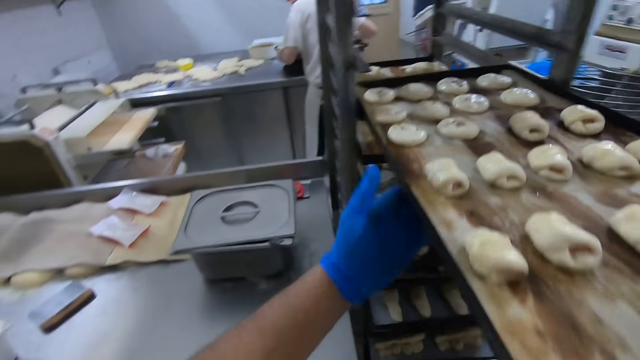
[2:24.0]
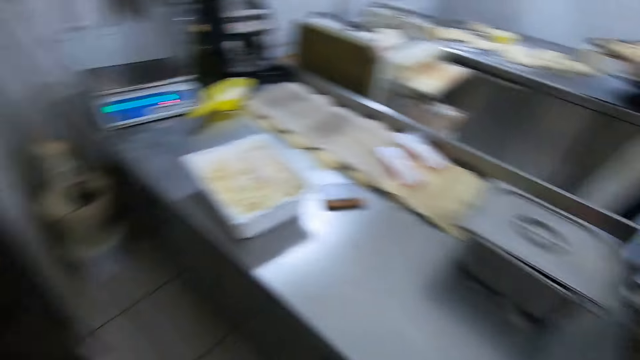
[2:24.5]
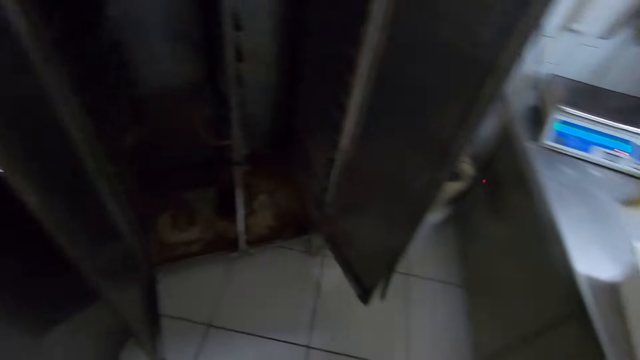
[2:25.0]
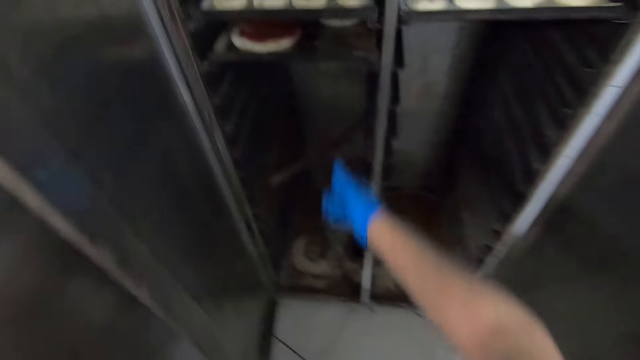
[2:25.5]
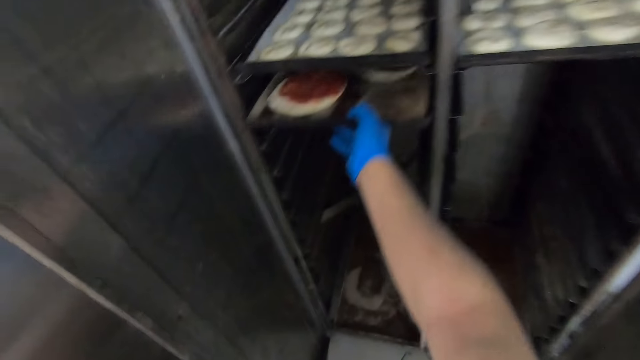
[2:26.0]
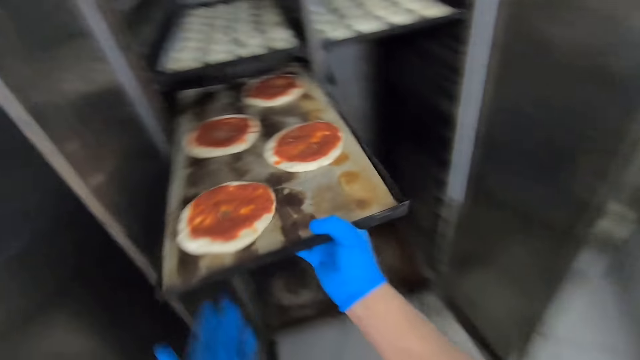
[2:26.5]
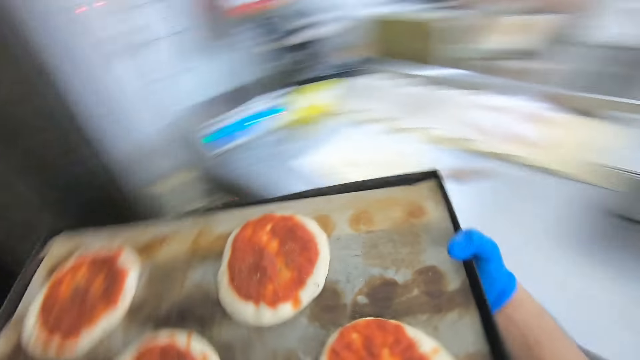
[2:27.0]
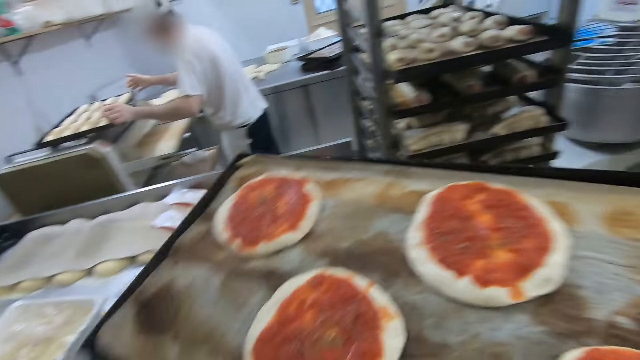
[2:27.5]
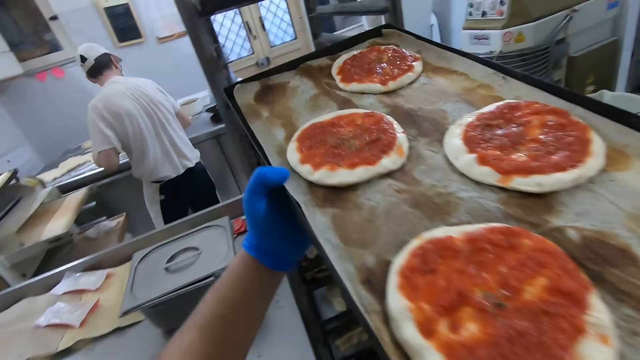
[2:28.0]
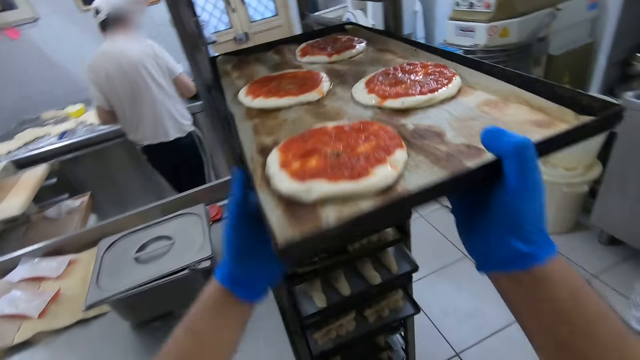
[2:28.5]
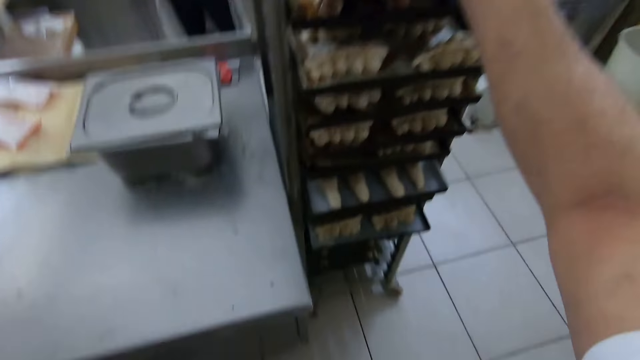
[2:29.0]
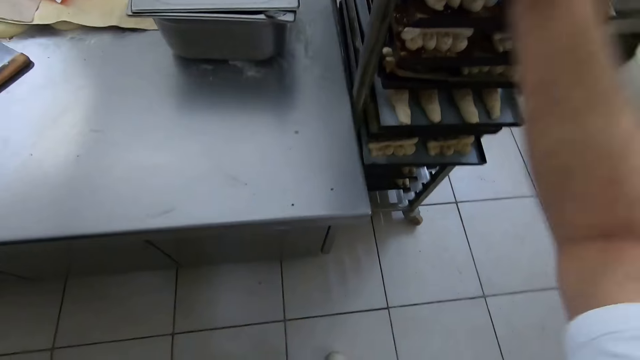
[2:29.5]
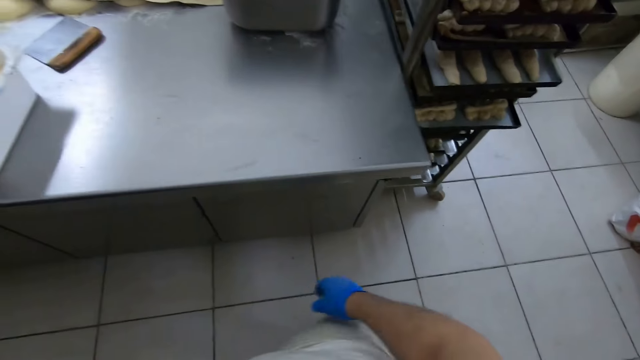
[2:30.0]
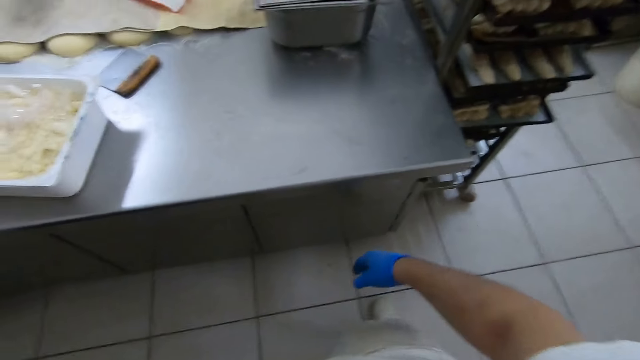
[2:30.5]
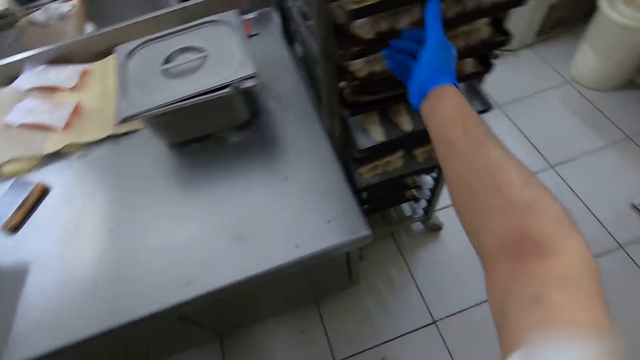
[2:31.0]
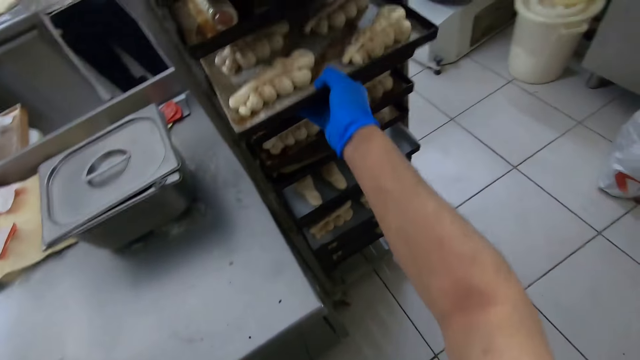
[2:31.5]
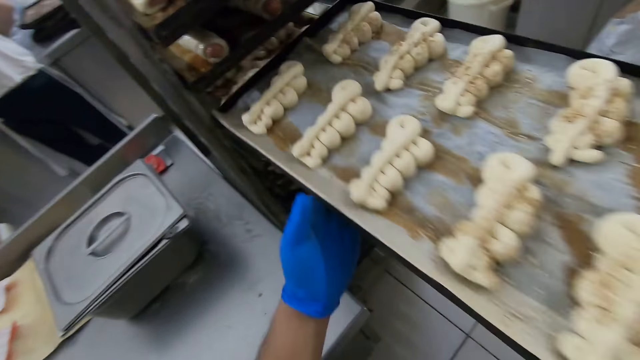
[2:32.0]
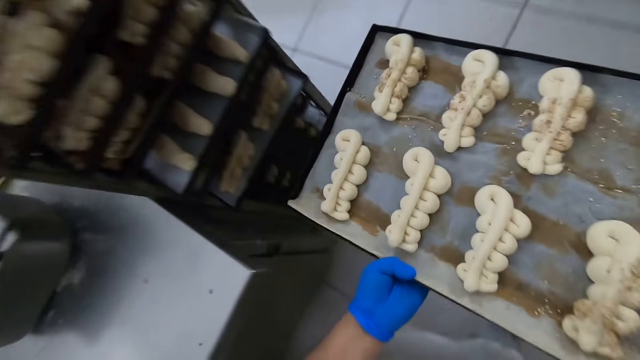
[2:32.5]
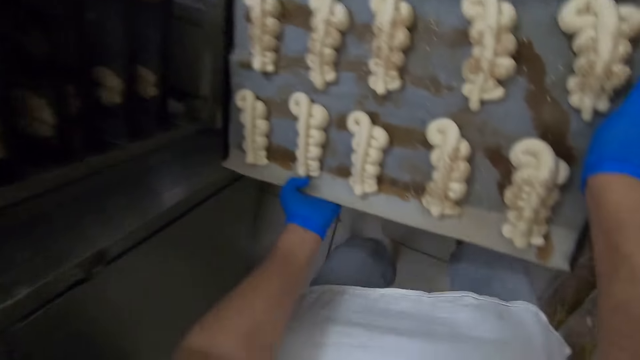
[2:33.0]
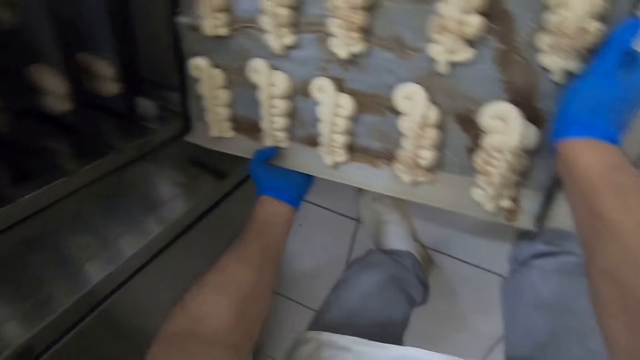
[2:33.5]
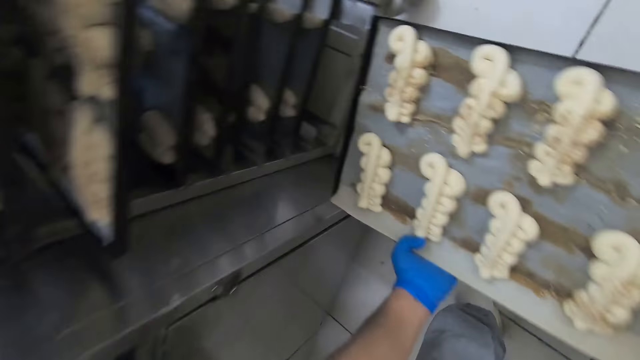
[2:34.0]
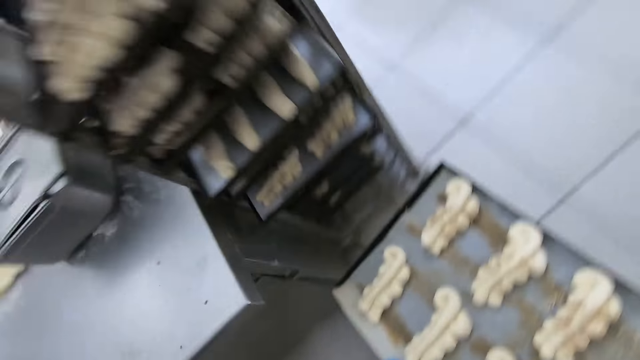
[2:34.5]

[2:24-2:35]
The camera wearer places the tray in his hands in the trolley. He moves a step. He picks up a tray from the oven with his right hand. He places the tray in his hands in the trolley. He removes a tray from the trolley with his hands.

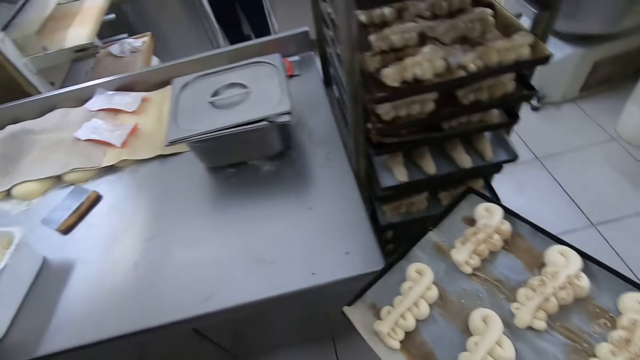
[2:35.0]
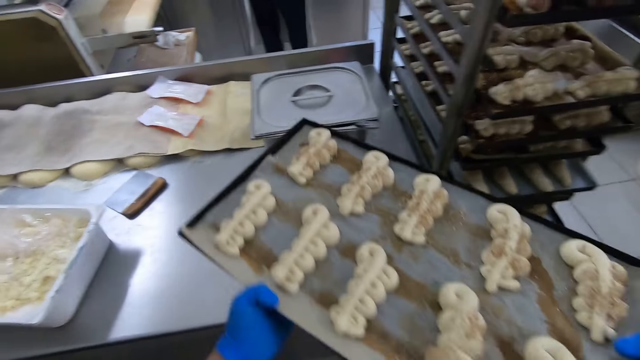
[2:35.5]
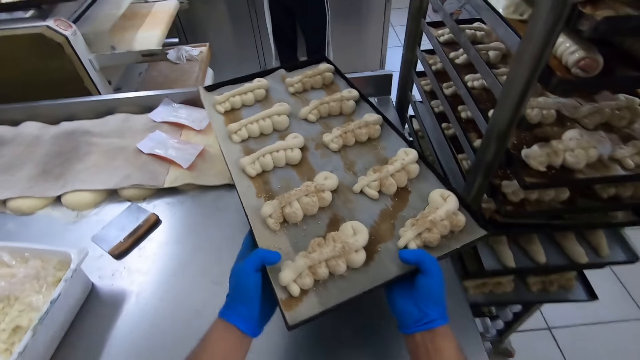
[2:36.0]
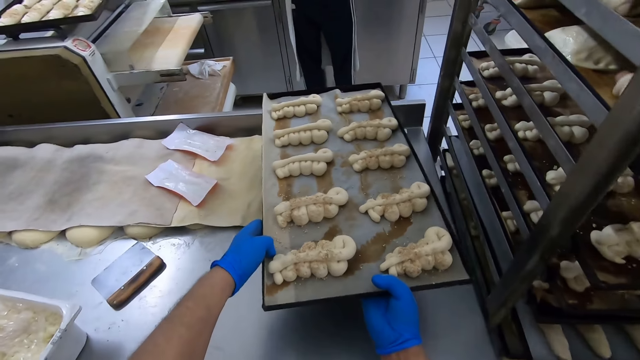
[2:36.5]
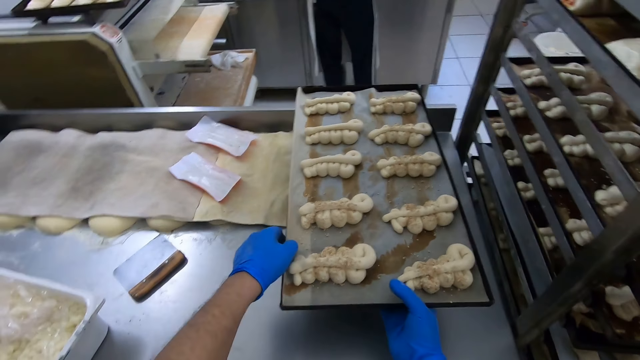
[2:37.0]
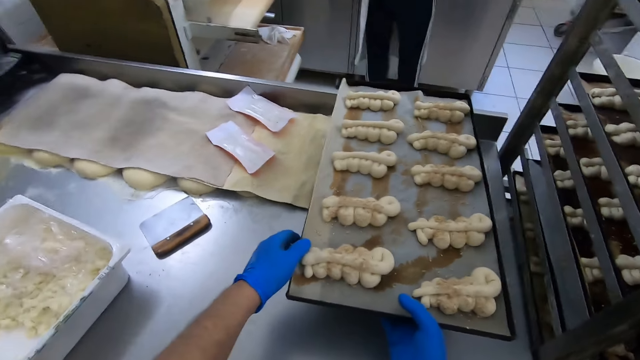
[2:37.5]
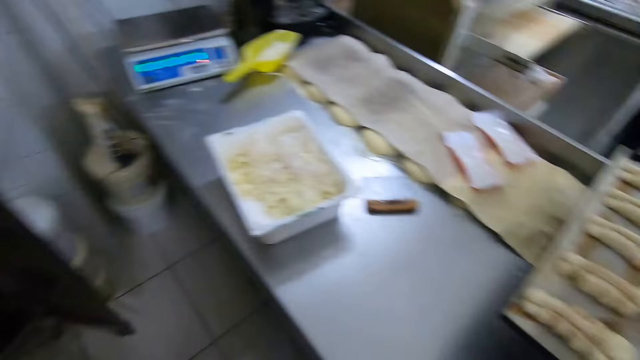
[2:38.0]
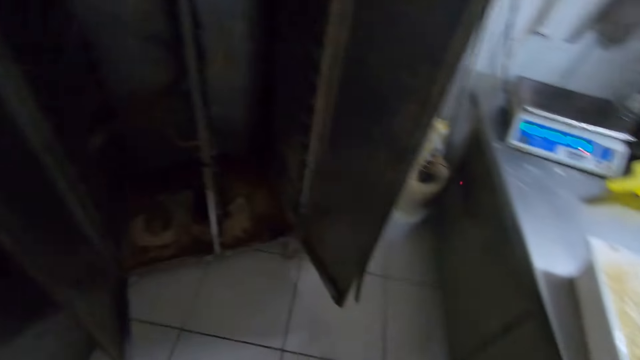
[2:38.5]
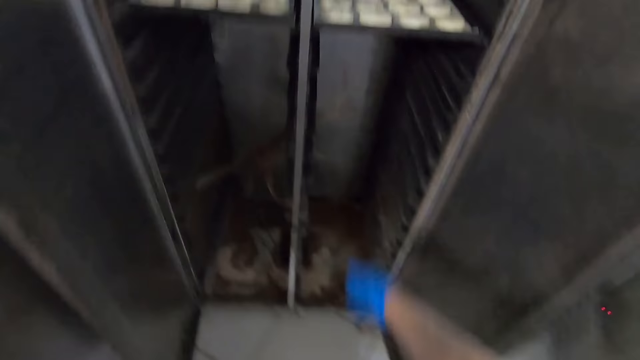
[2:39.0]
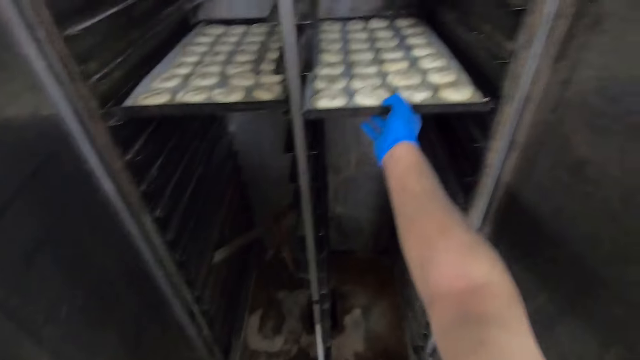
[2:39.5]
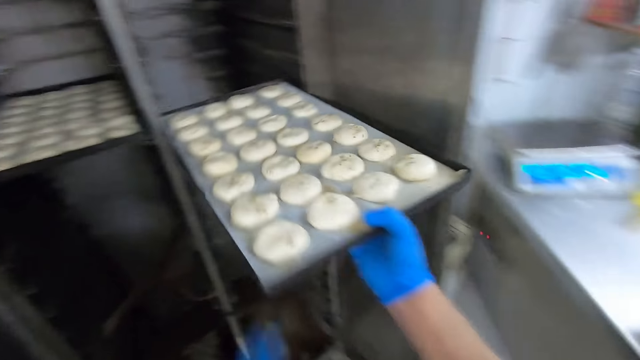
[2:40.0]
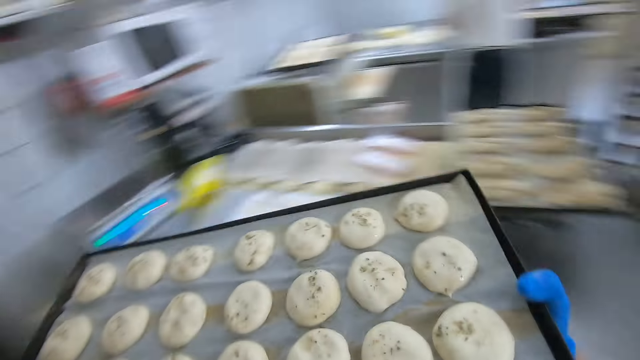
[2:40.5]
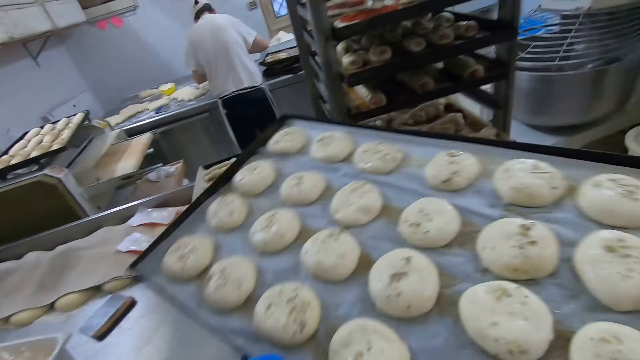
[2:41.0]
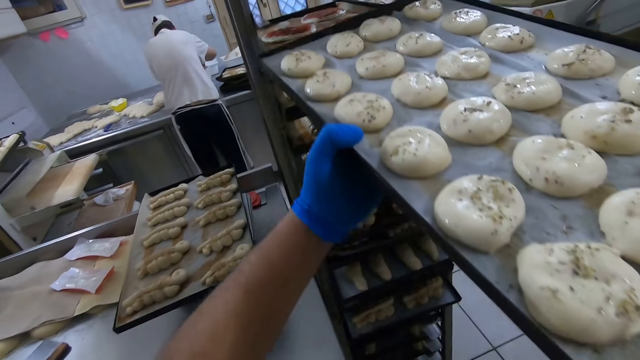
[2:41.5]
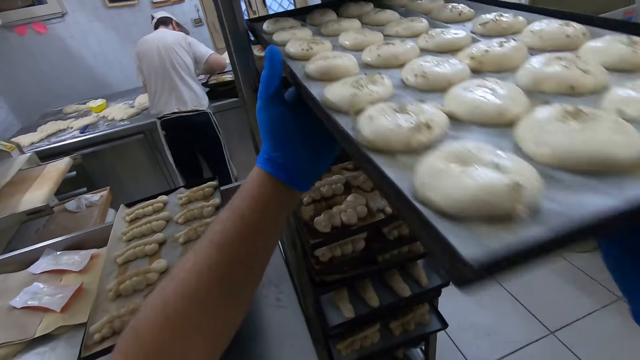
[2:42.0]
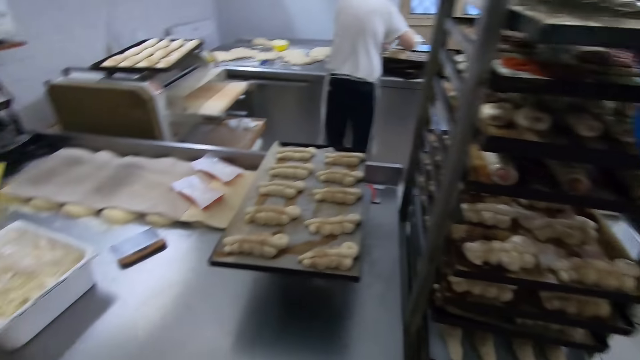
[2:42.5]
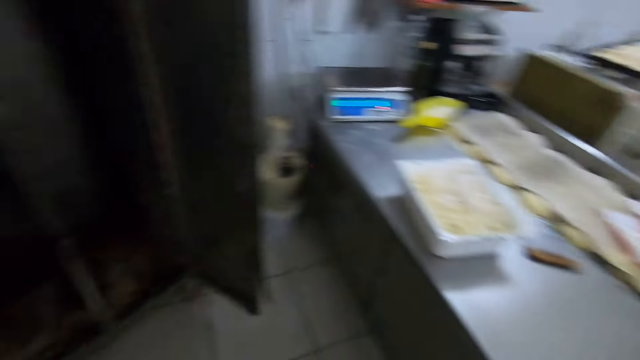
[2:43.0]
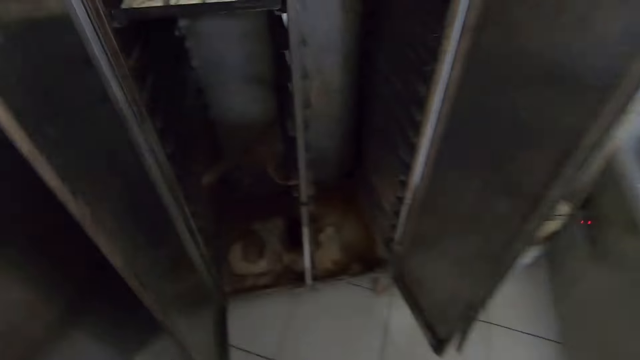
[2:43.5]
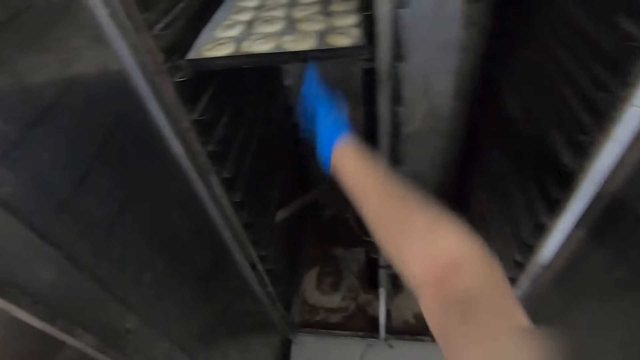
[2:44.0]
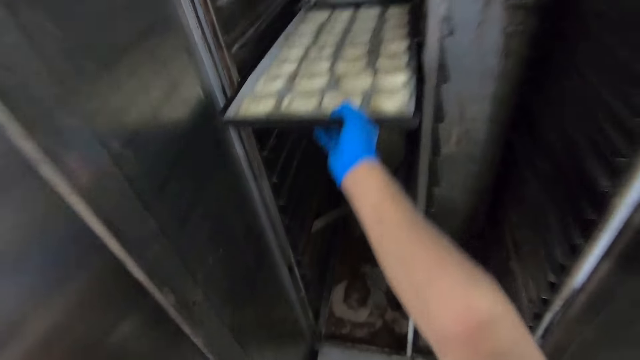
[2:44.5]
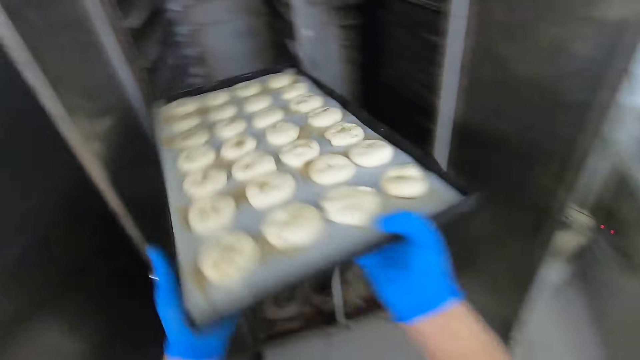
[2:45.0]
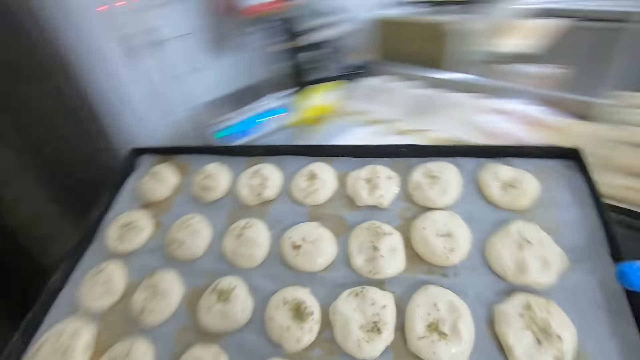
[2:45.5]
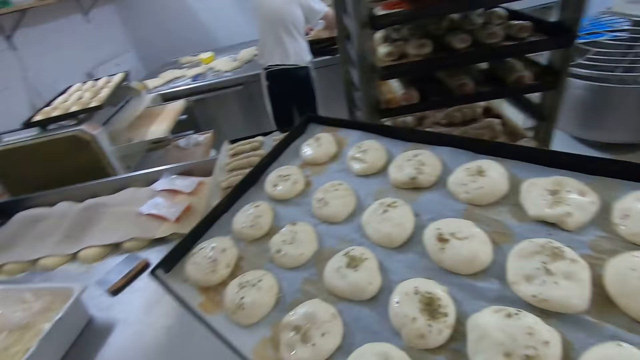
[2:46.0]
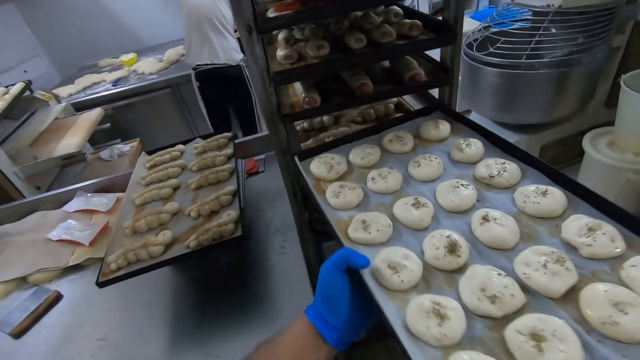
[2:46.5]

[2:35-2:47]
The camera wearer places the tray in his hands on the container on the table. He moves a step. He picks up a tray from the oven with his right hand. He places the tray in his hands in the trolley. He moves a step. He picks up a tray from the oven with his right hand.
